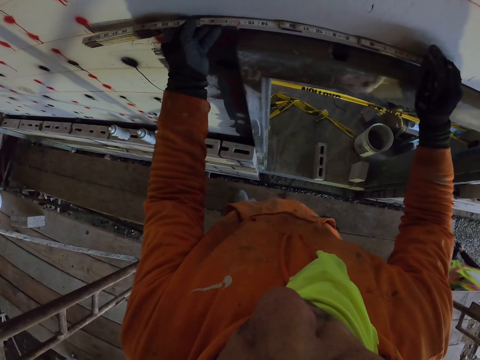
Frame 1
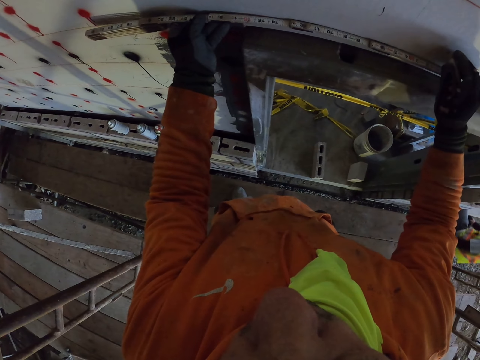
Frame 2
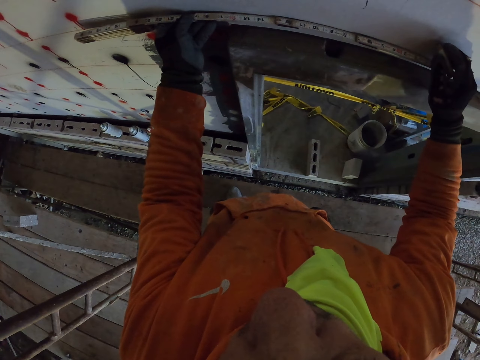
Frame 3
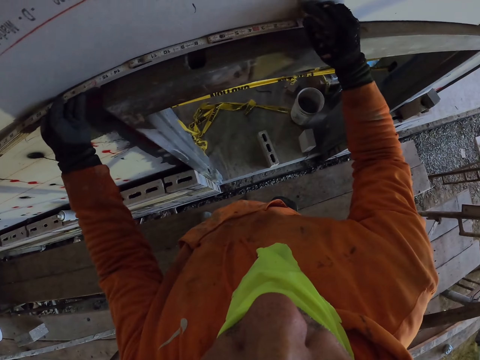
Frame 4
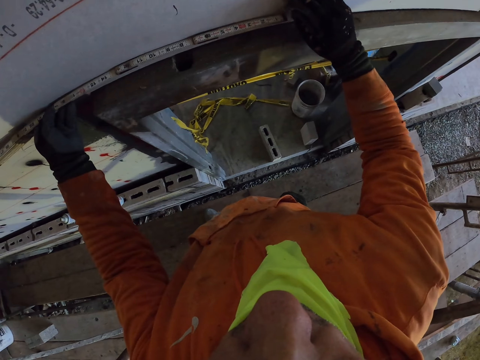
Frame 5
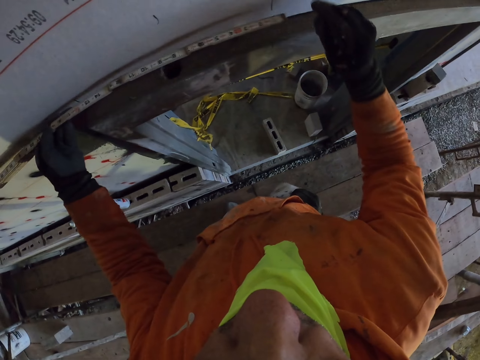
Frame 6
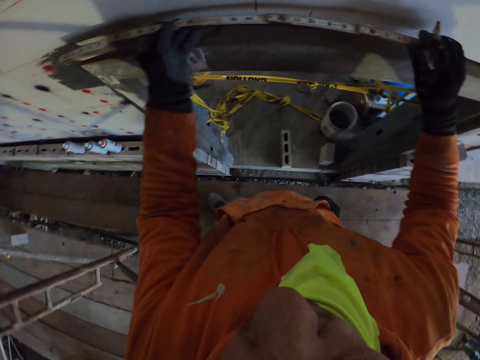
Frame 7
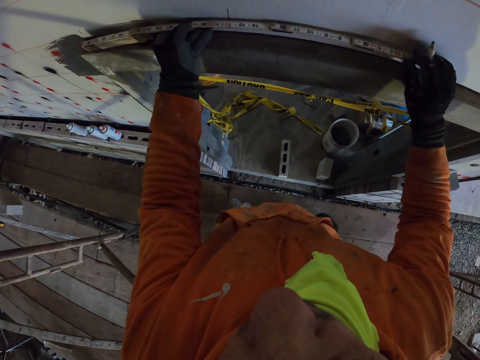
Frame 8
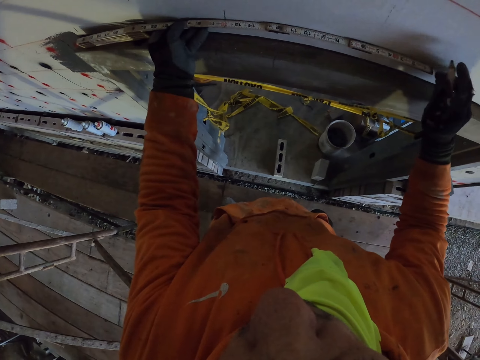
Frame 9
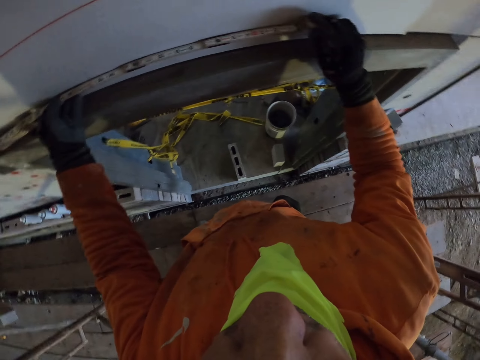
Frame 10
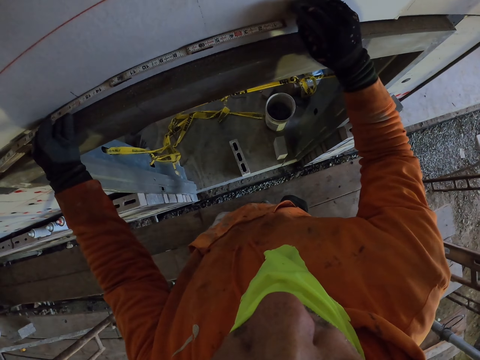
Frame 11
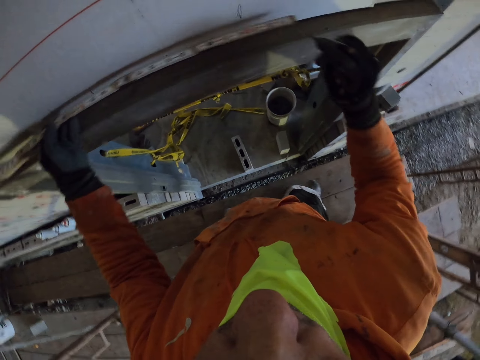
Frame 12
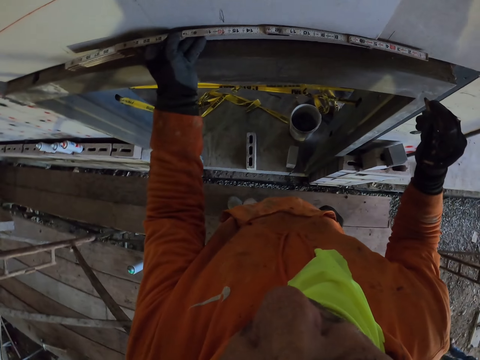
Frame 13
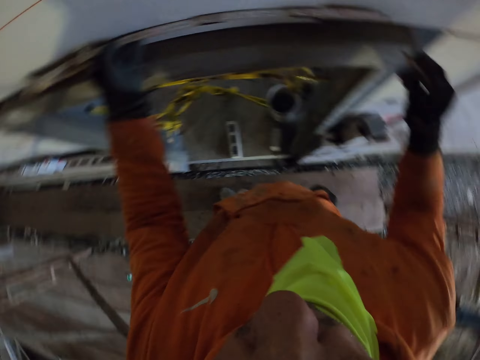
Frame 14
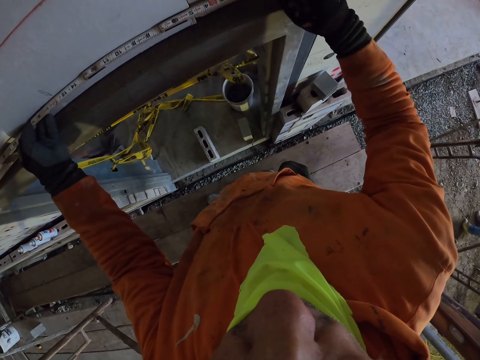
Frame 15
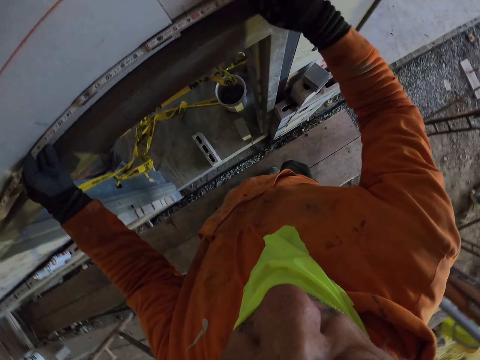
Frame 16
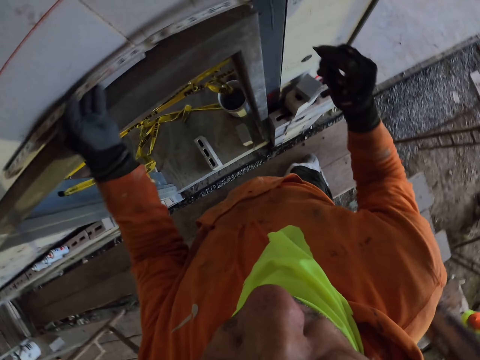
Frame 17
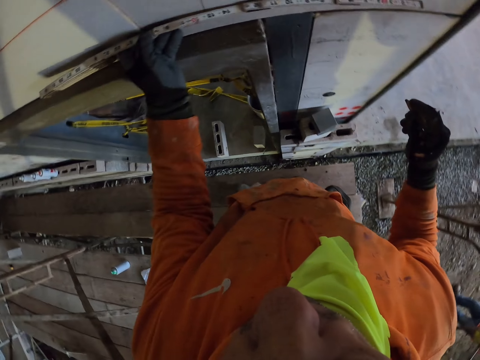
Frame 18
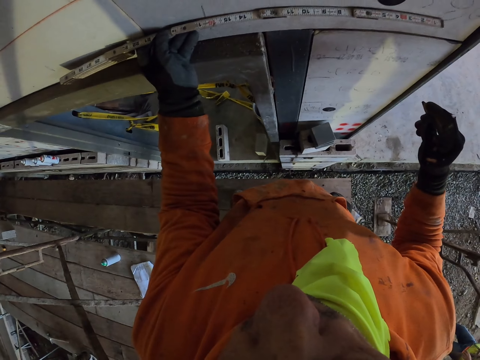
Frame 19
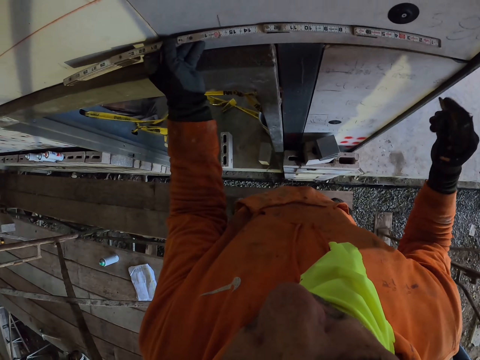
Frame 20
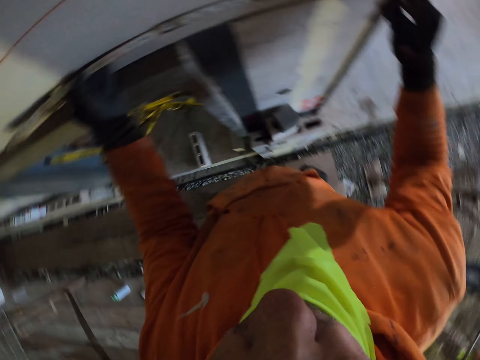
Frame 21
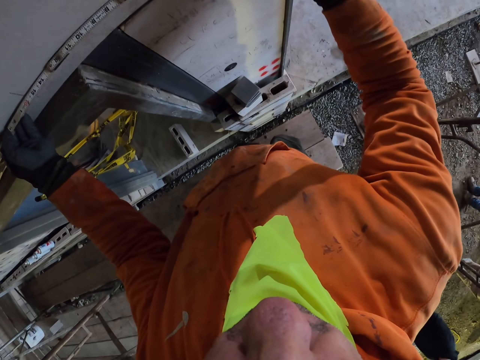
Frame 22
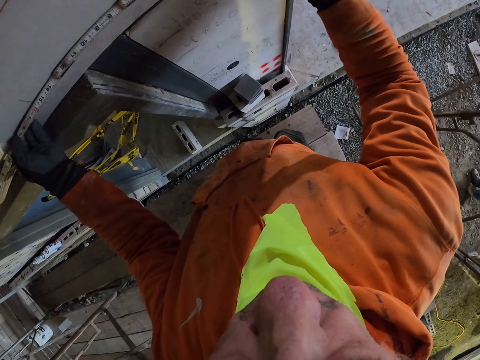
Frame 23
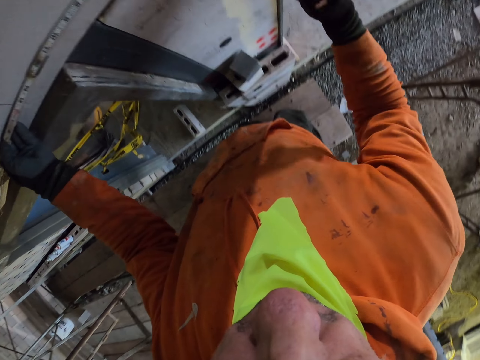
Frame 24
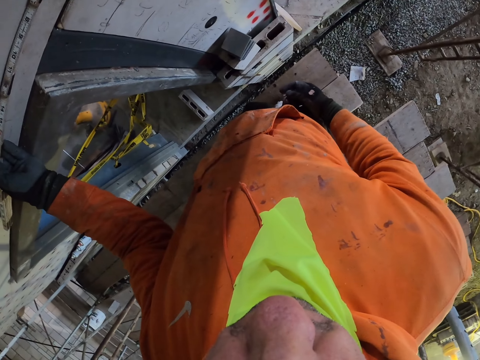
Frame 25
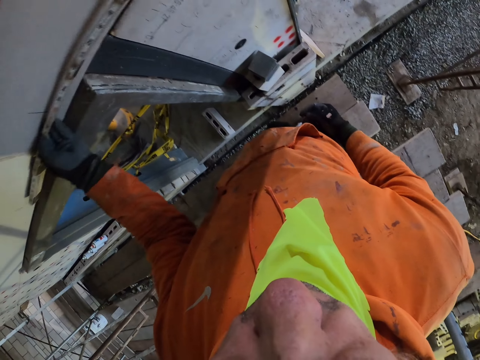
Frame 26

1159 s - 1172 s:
The camera wearer places the folding ruler on the wall. They mark a point on the wall with a marker. They place the folding ruler on the wall. They mark a point on the wall. They place the folding ruler on the wall. They mark a point on the wall. They place the folding ruler on the wall. They mark a point on the wall.

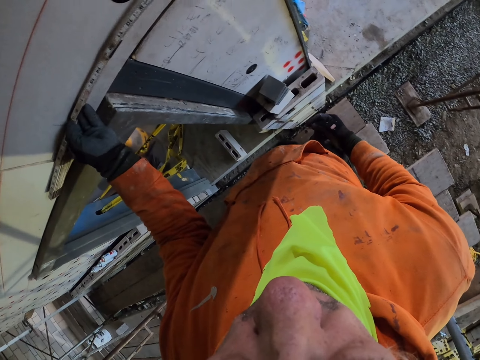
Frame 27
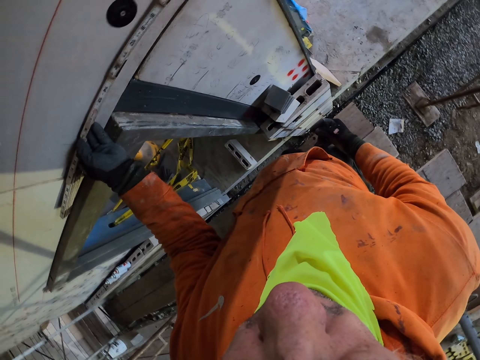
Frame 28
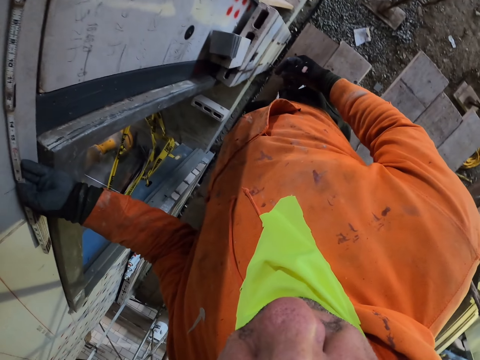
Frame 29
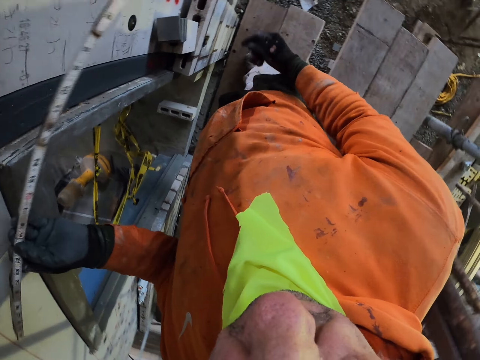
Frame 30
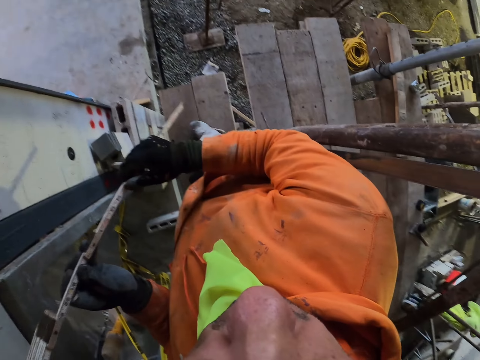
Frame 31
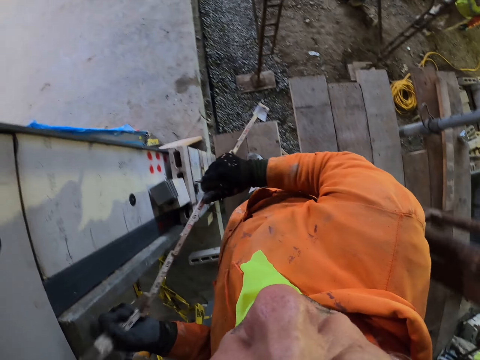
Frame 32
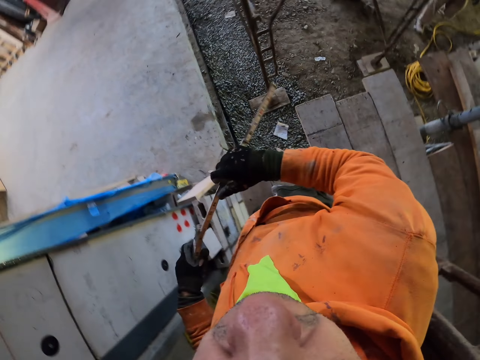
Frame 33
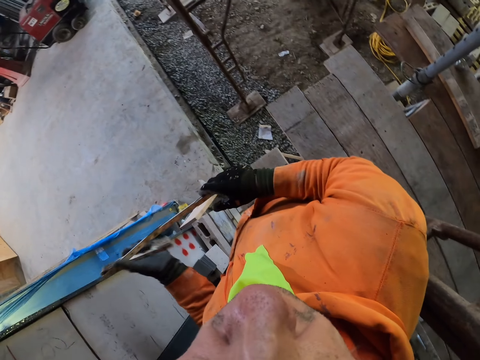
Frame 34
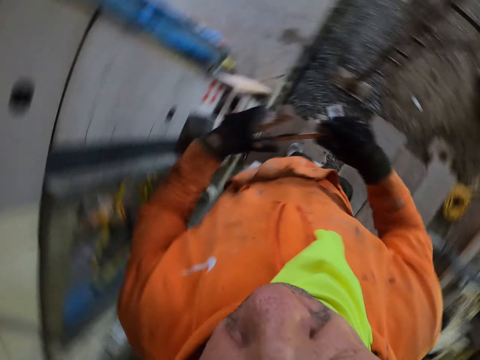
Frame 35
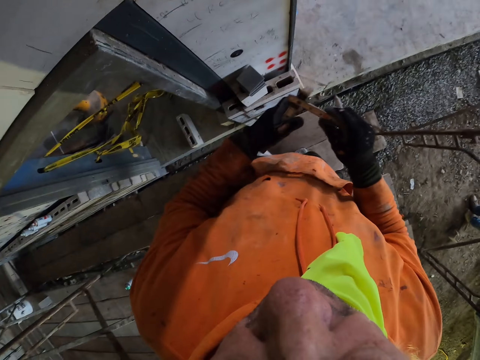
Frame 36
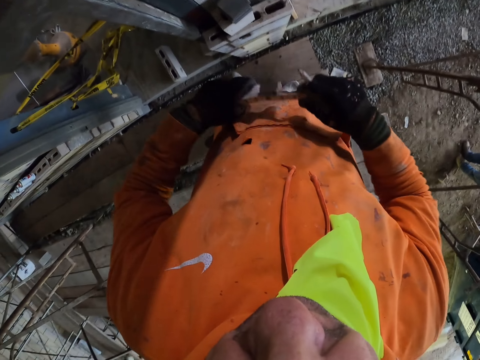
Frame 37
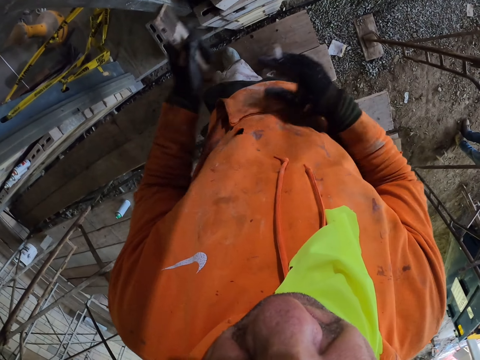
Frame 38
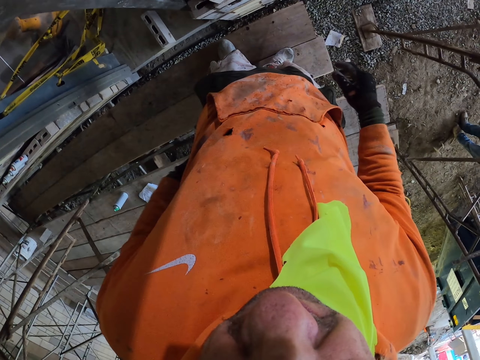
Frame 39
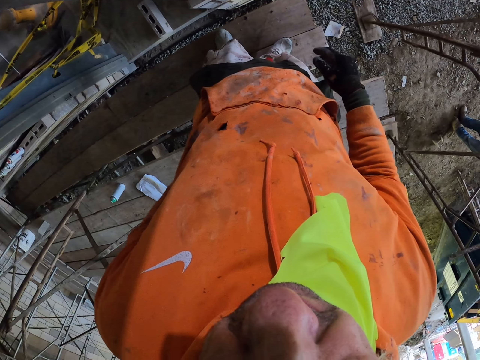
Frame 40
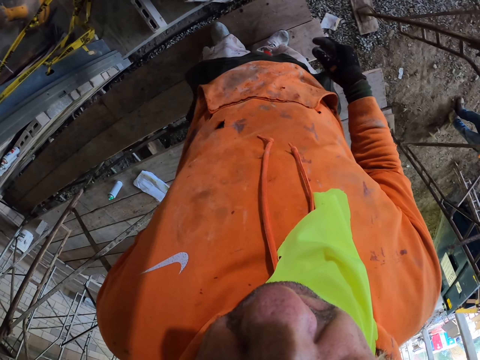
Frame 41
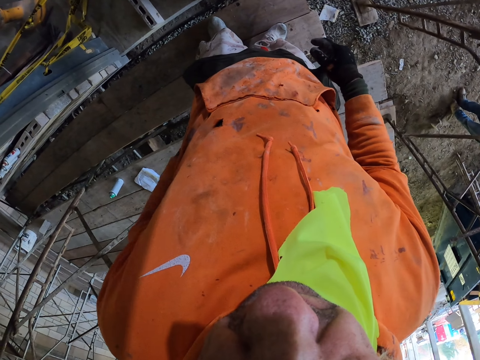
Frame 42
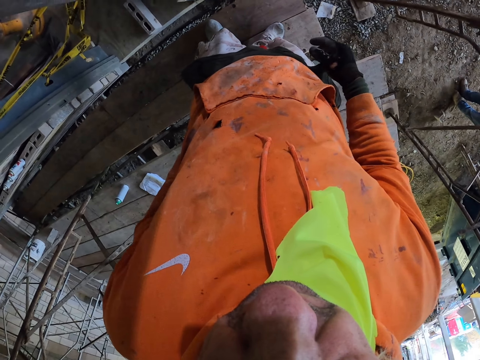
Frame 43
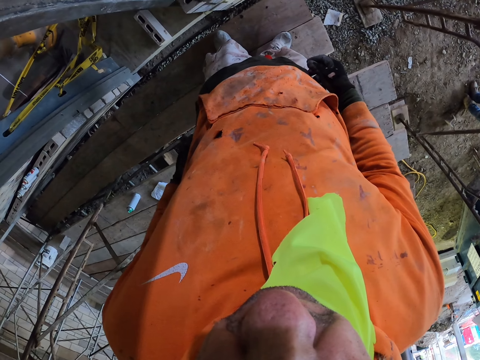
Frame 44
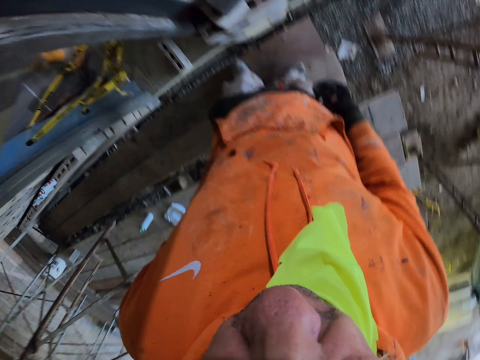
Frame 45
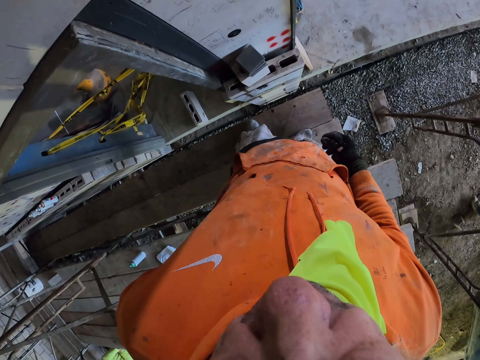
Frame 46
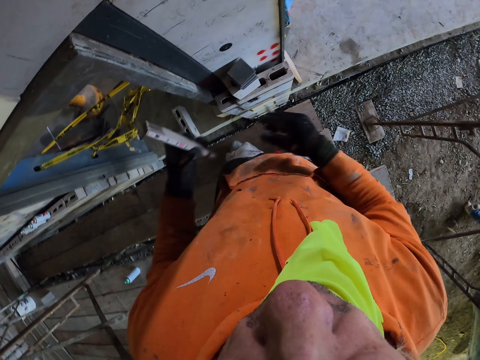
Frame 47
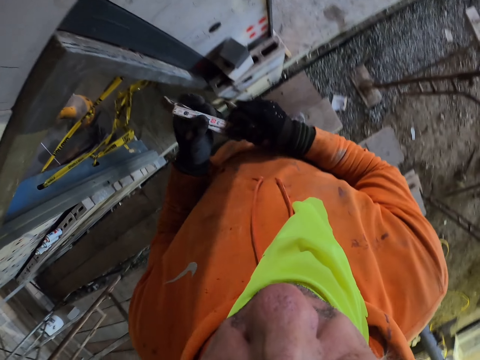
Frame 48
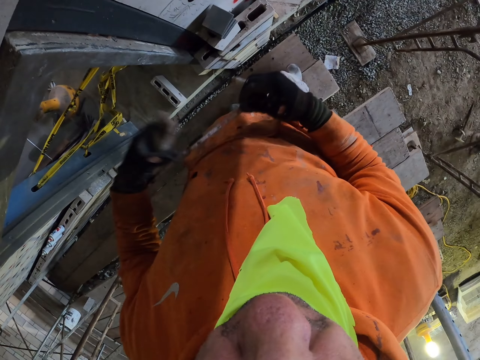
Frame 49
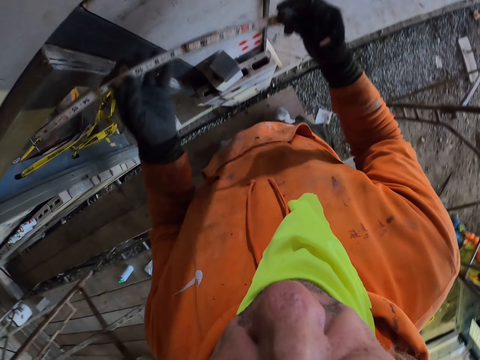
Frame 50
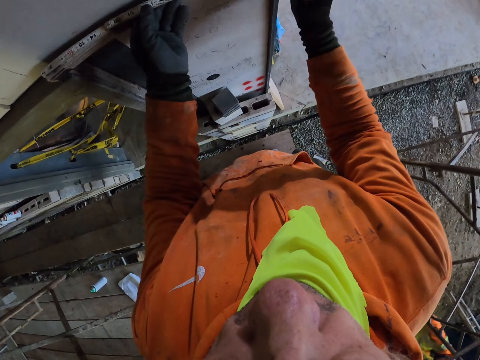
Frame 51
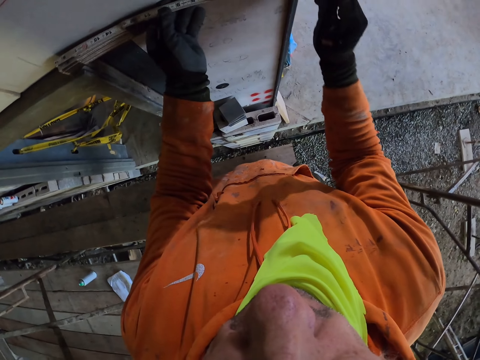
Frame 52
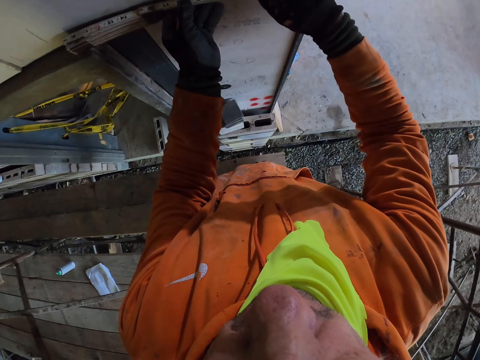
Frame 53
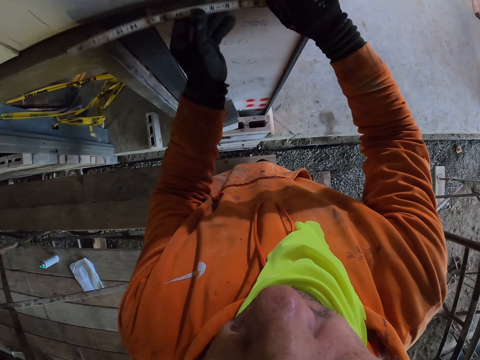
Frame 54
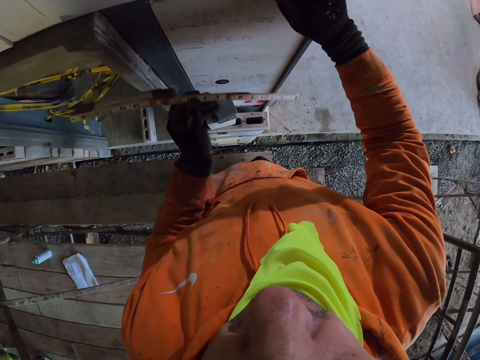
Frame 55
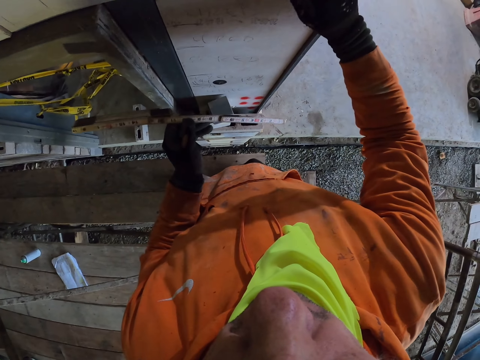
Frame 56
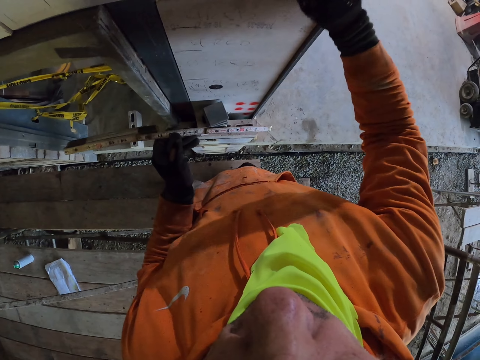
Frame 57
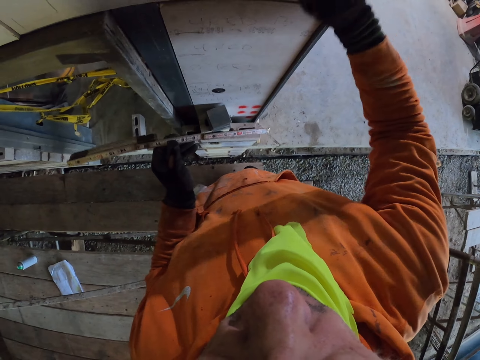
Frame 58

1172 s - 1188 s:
The camera wearer turns around the room. They fold the folding ruler or tape. They lower their hand. They turn around the room. They stretch the folding ruler. They put the tape against the wood. They mark a point on the wall with a marker.
